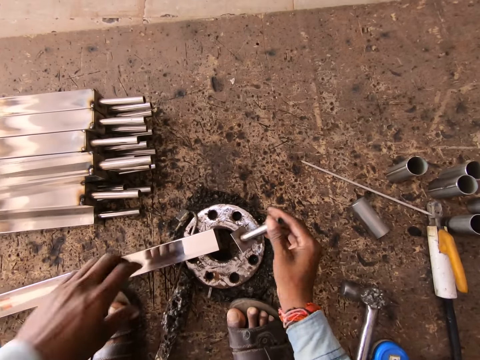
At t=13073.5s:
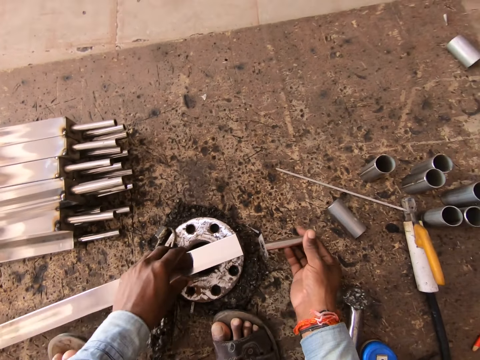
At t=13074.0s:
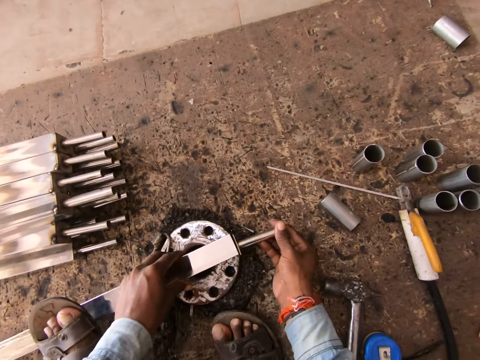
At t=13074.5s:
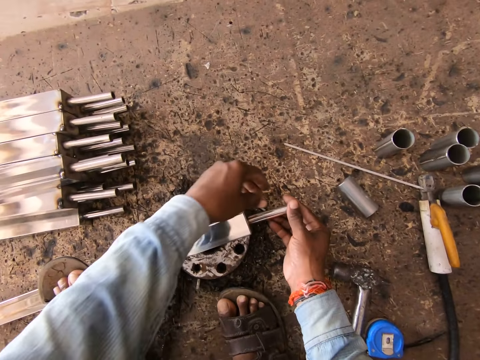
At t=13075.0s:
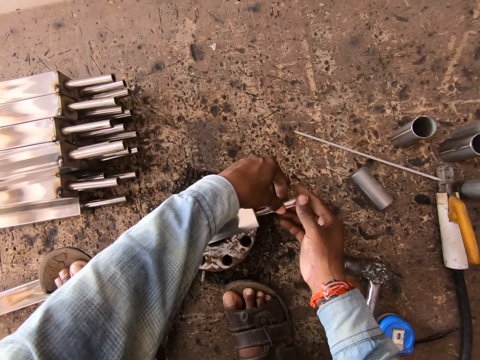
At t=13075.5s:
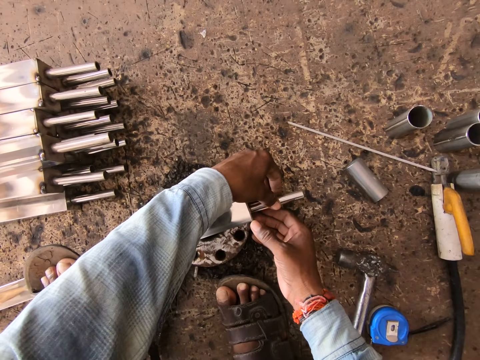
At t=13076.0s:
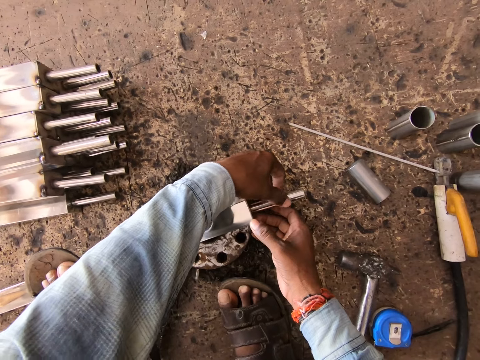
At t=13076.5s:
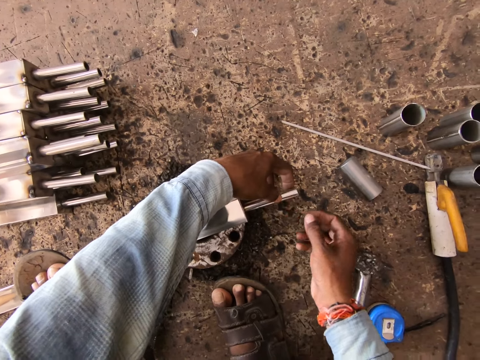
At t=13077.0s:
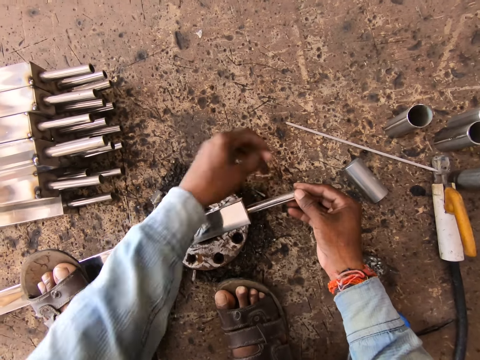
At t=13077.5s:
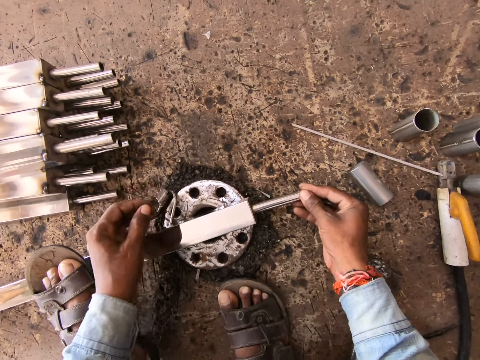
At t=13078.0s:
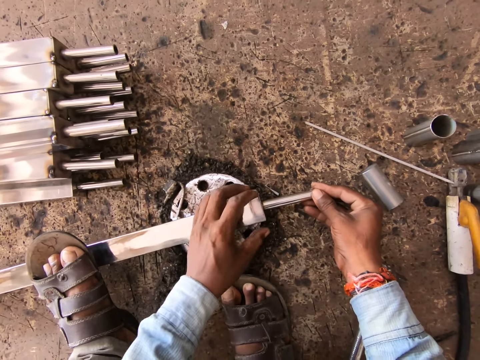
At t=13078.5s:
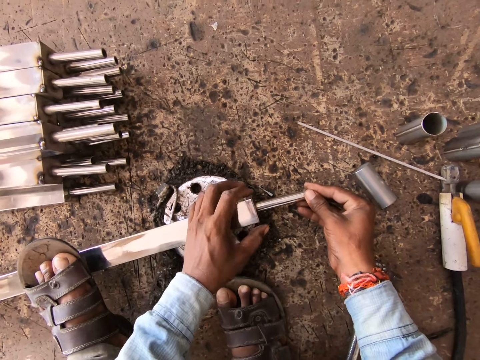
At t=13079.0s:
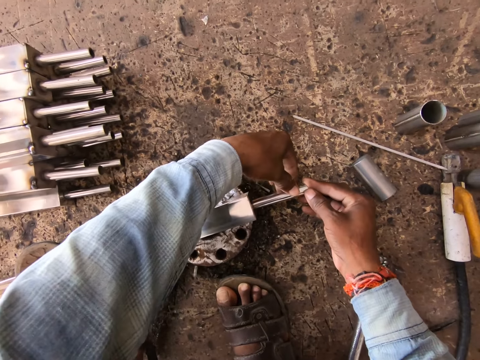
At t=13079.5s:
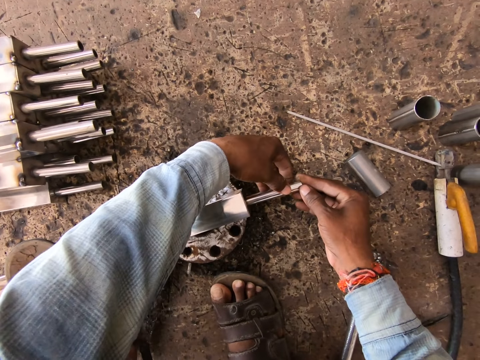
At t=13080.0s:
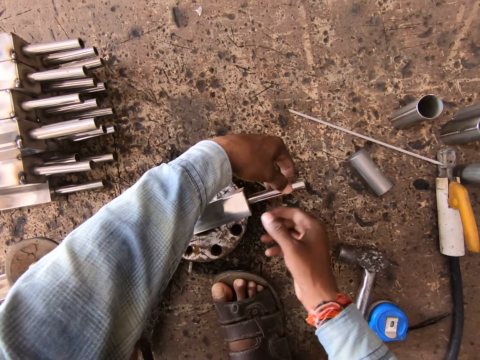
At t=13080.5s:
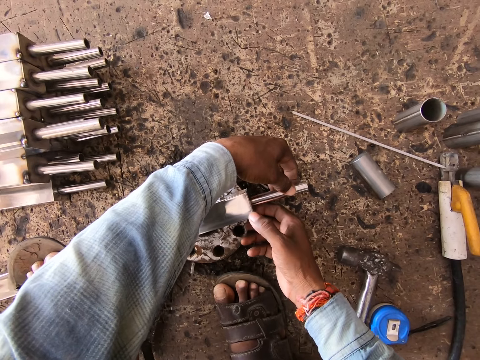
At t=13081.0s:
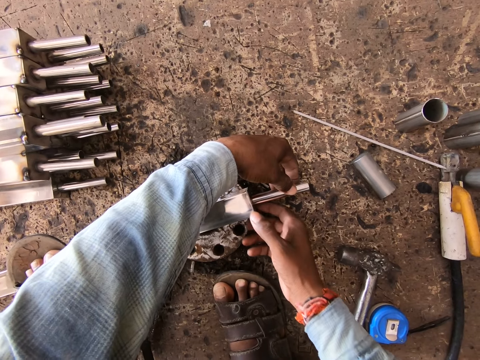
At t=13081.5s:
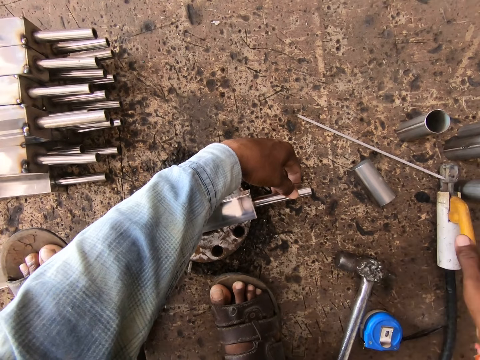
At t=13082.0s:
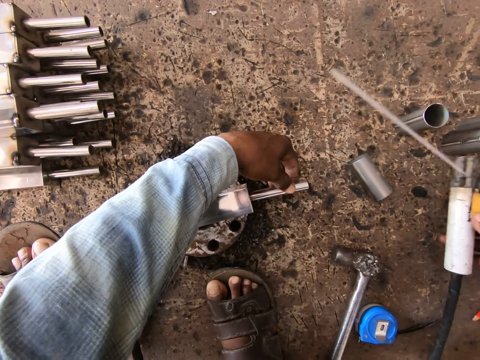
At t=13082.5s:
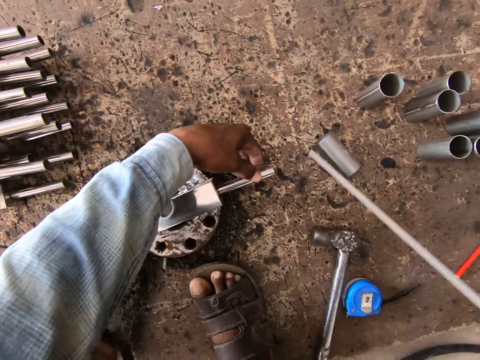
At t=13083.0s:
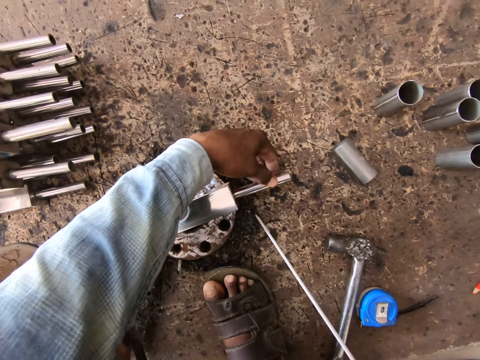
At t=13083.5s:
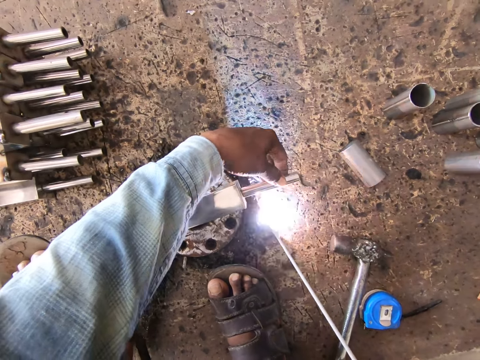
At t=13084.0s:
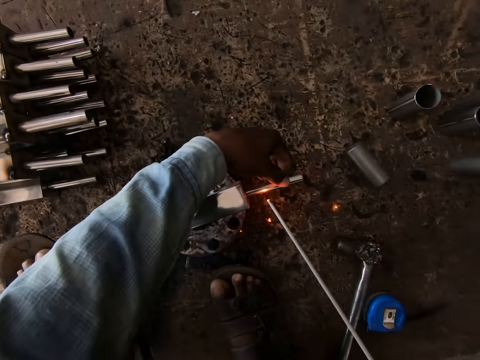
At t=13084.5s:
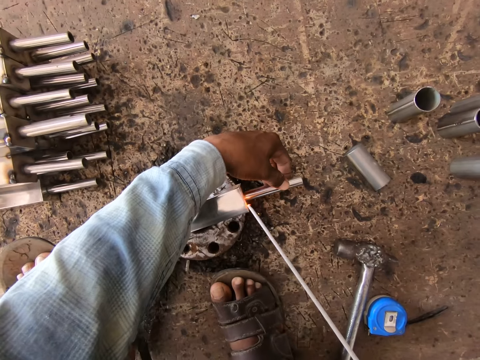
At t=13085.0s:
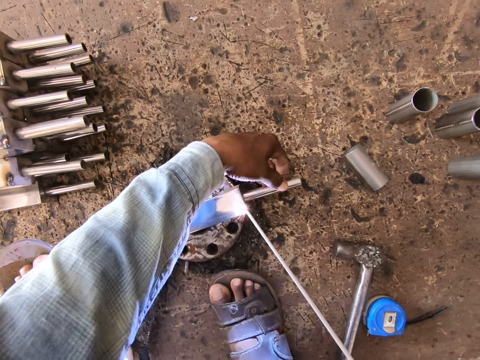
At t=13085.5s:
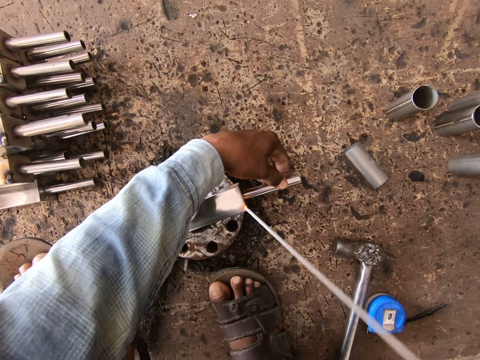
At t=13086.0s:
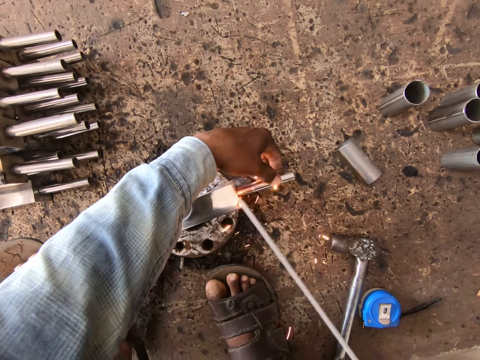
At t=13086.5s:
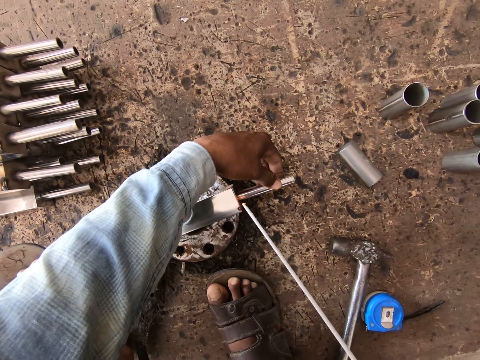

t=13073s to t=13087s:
The camera wearer pulls the metal bar on the metal wheel on the ground with his left hand. He places the metal bar in his right hand on the metal bar in his left hand. He picks up the welding machine from the ground with his right hand. He welds the metal bar on the metal bar in his right hand with the welding machine in his right hand.

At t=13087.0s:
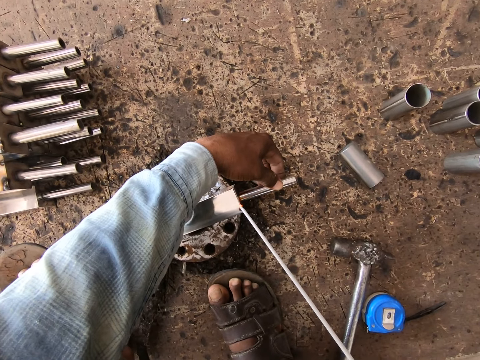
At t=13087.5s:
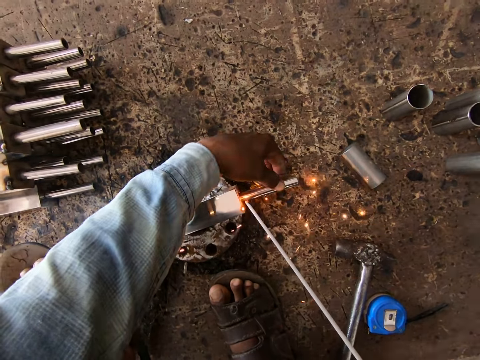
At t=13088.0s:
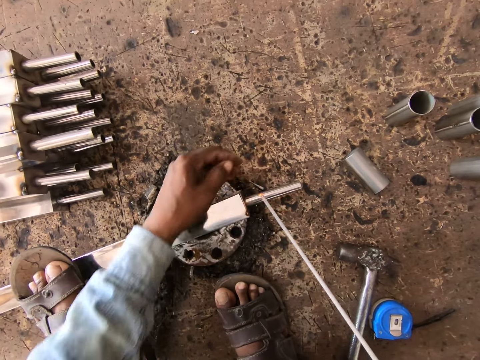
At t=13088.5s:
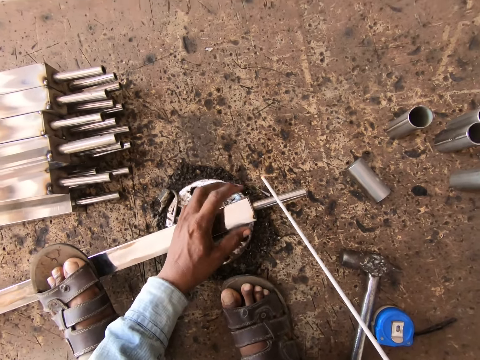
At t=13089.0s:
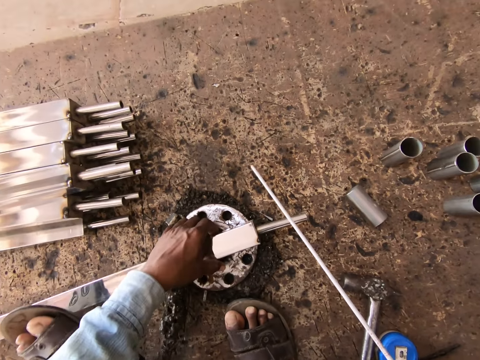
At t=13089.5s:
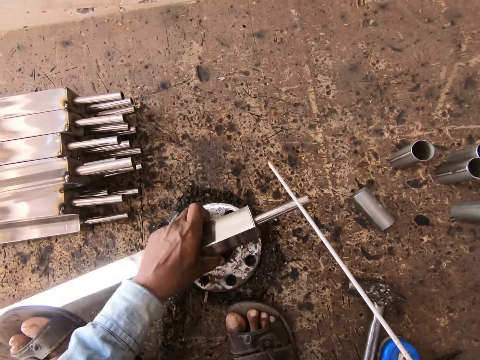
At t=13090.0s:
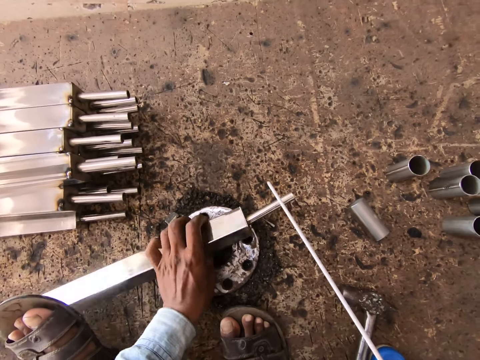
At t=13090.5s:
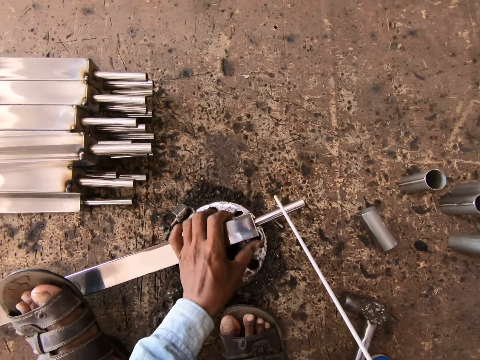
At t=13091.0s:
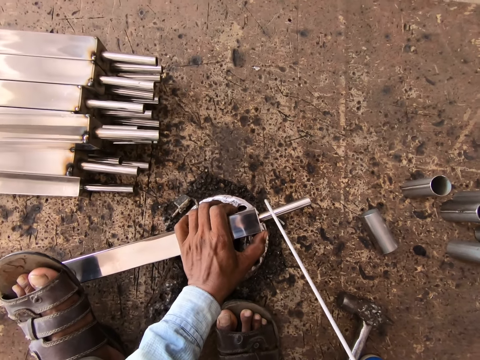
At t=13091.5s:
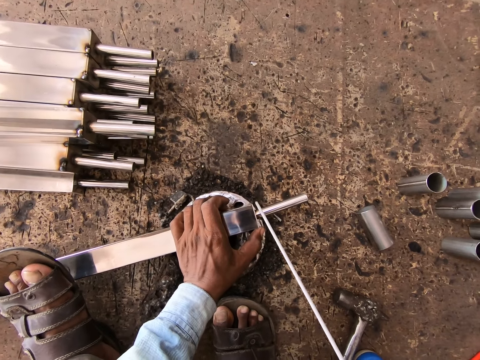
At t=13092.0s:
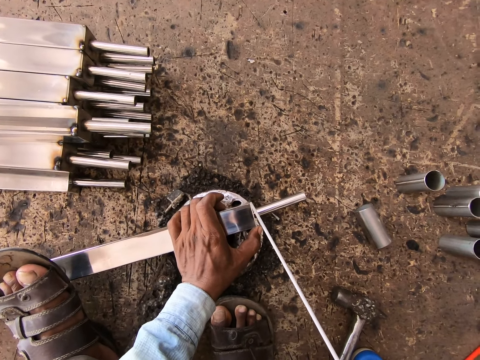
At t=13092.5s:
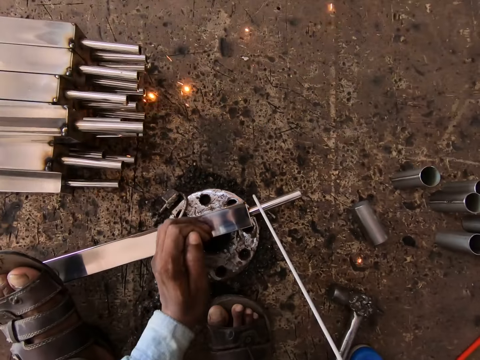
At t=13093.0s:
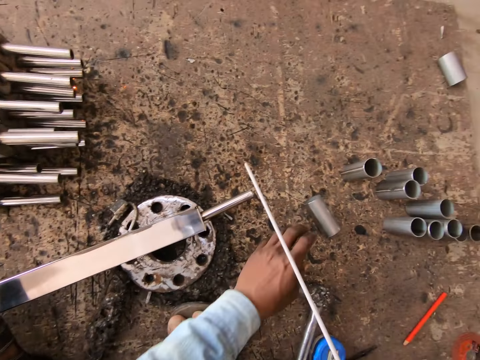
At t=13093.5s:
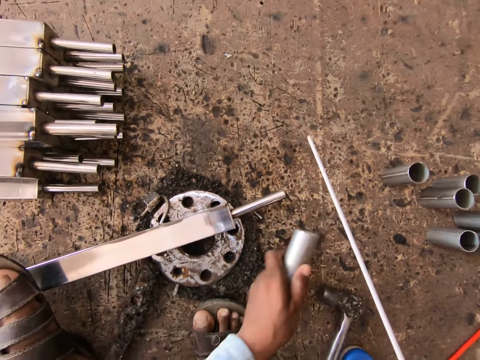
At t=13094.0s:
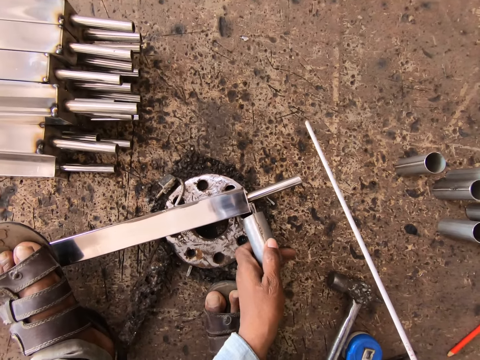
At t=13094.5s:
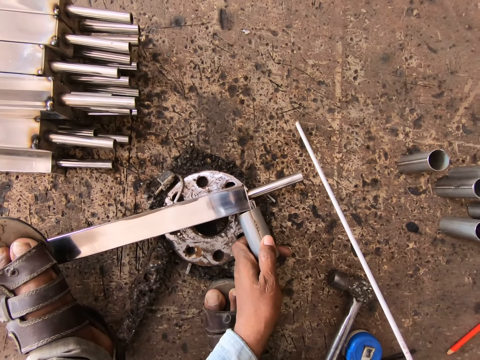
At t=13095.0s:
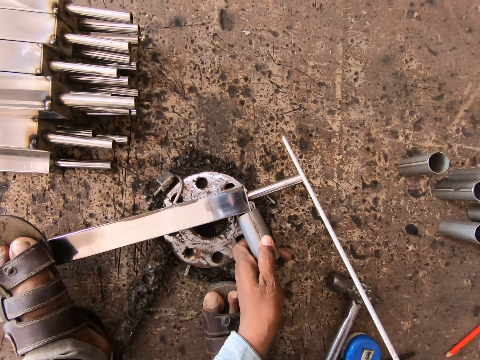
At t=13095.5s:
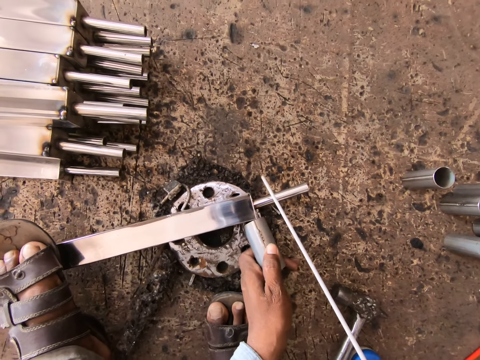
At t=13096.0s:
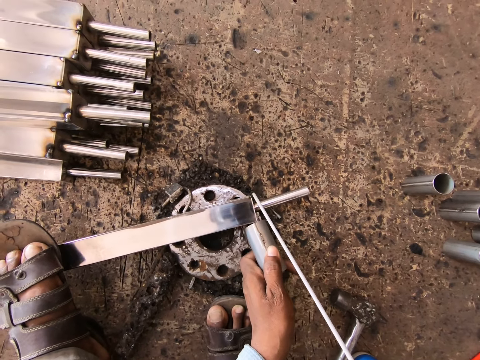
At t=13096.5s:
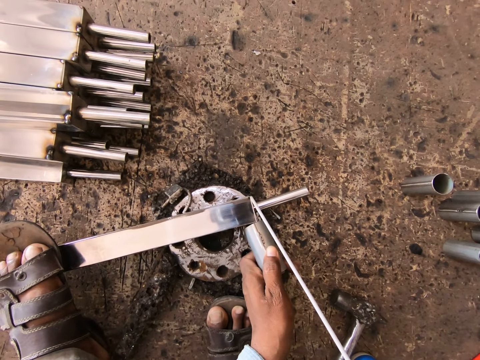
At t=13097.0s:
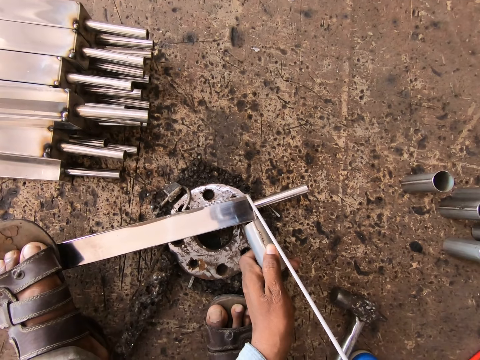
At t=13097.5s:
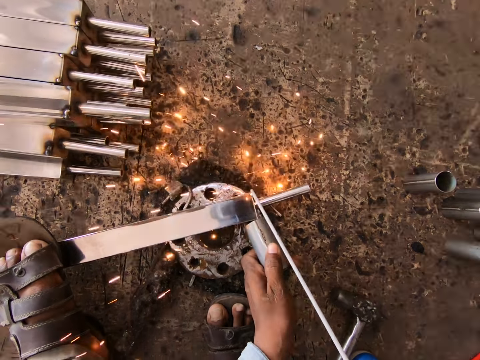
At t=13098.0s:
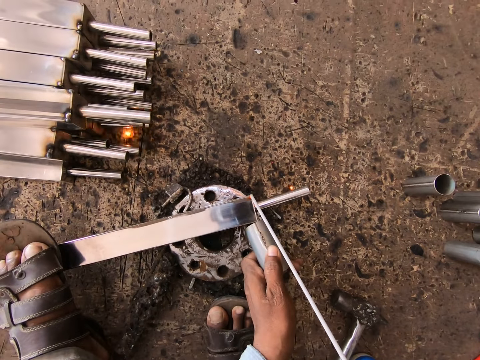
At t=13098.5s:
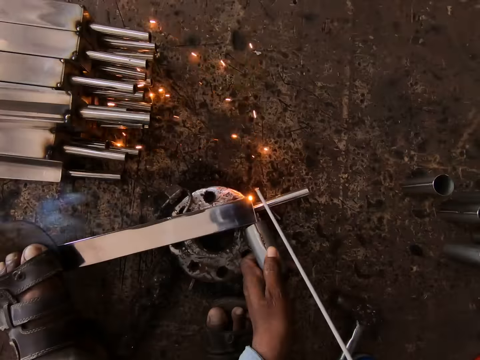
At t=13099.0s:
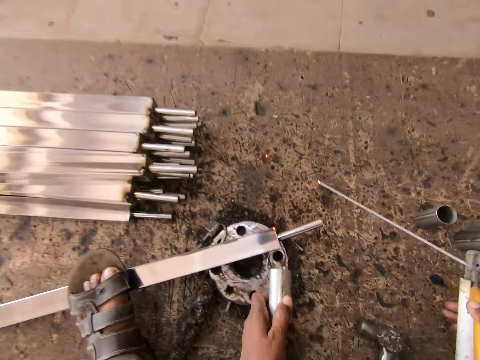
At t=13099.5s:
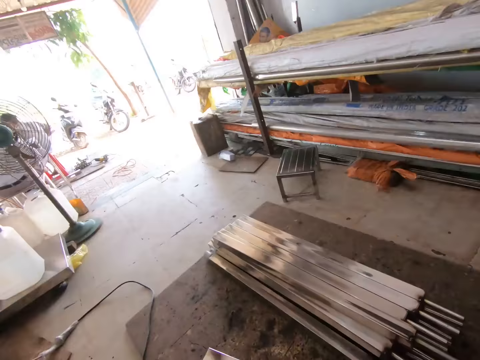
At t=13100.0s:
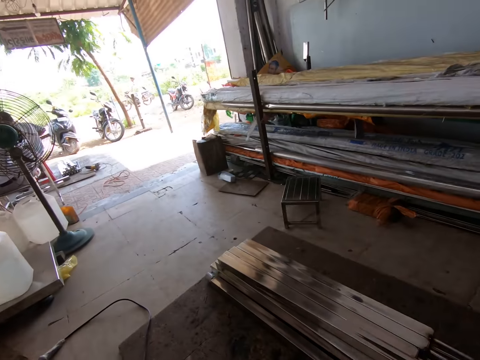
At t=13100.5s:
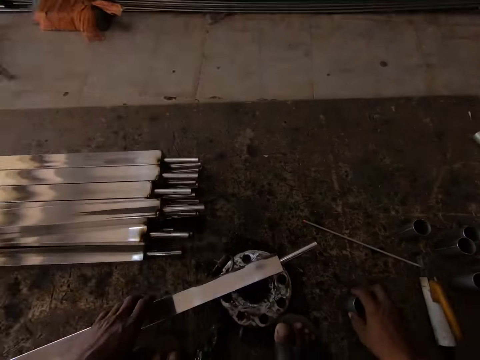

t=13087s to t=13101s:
The camera wearer adjusts the metal bar from the metal wheel on the ground with his left hand. He welds the metal bar on the metal bar in his right hand with the welding machine in his right hand. He picks up a metal bar from the ground with his left hand. He places the metal bar on the metal bar on the metal wheel with his left hand. He welds the metal bar on the metal bar in his right hand with the welding machine in his right hand. He drops the welding machine on the ground with his left hand. He drops the metal bar on the ground with his right hand. He adjusts the metal bar from the metal wheel on the ground with his left hand.
